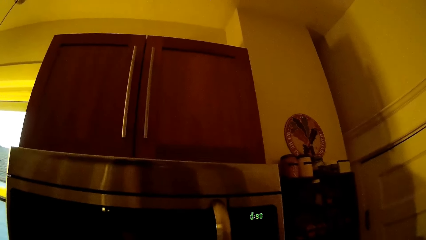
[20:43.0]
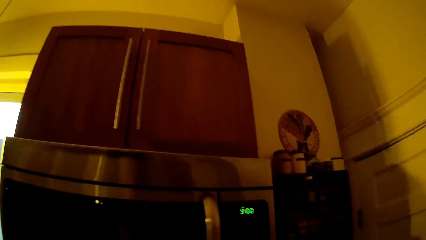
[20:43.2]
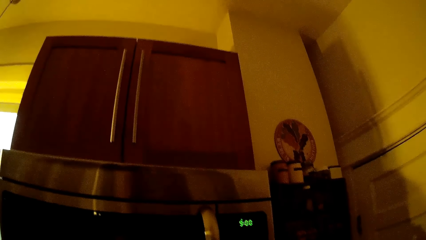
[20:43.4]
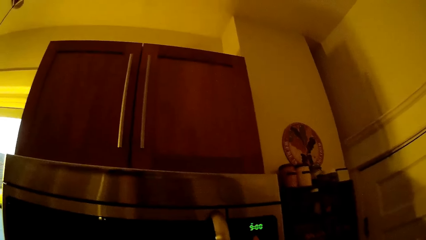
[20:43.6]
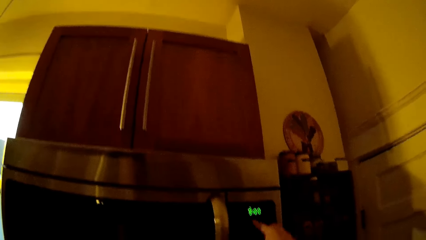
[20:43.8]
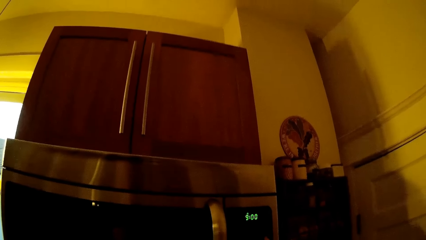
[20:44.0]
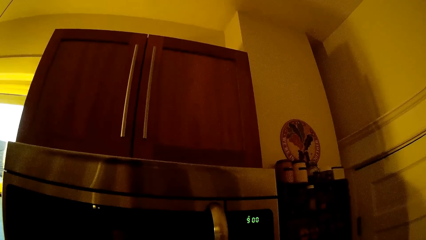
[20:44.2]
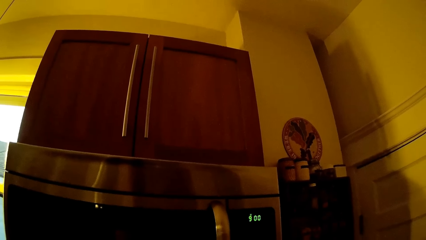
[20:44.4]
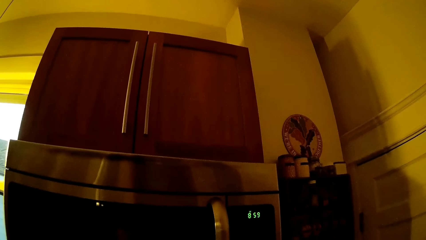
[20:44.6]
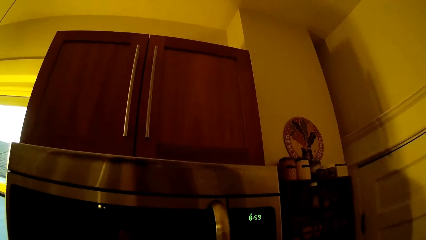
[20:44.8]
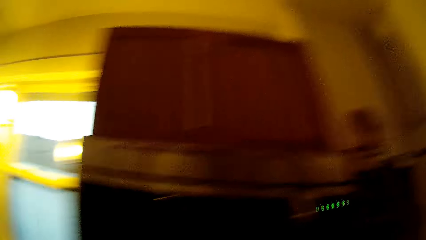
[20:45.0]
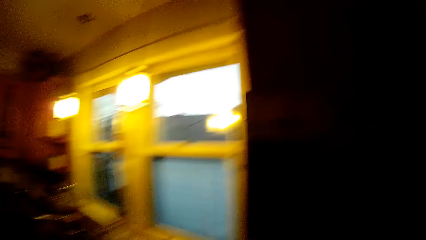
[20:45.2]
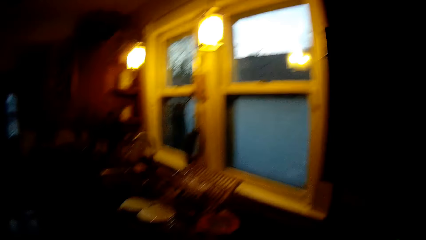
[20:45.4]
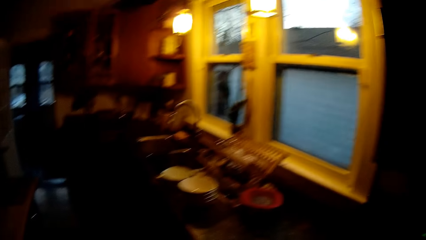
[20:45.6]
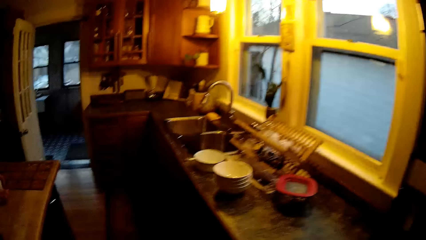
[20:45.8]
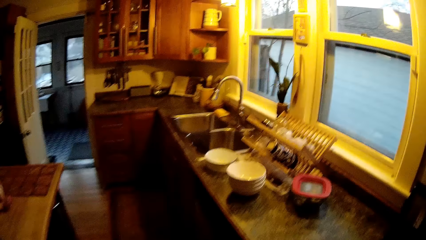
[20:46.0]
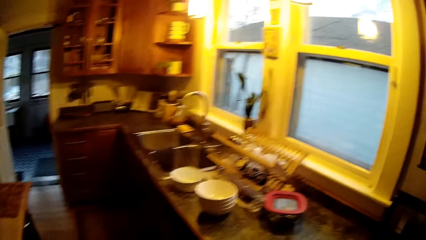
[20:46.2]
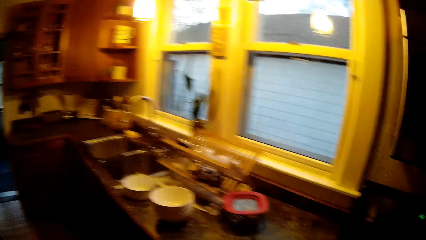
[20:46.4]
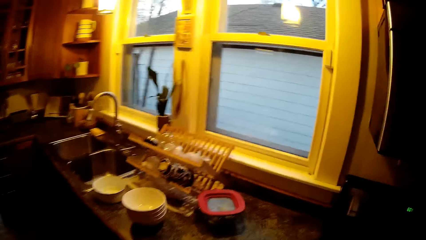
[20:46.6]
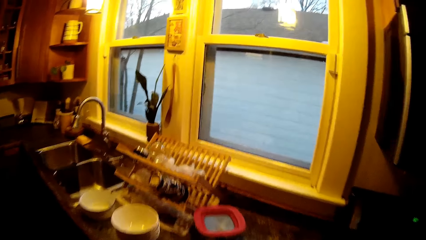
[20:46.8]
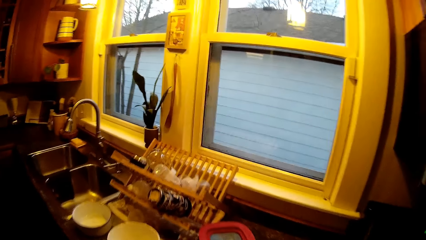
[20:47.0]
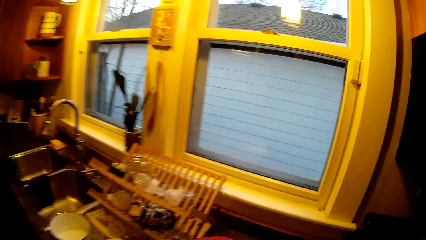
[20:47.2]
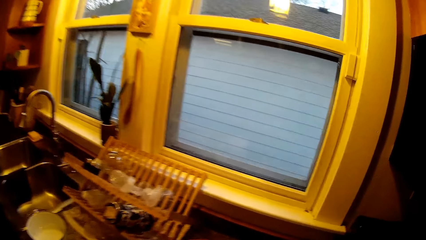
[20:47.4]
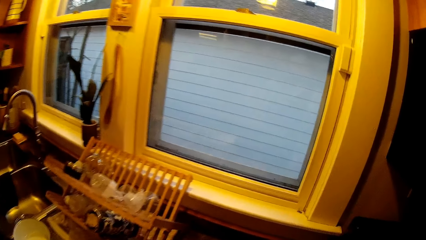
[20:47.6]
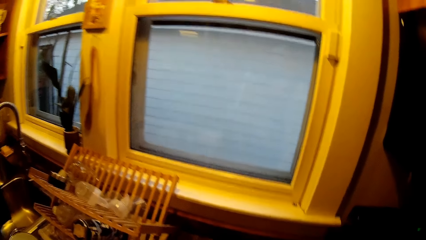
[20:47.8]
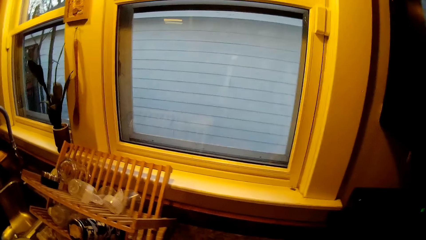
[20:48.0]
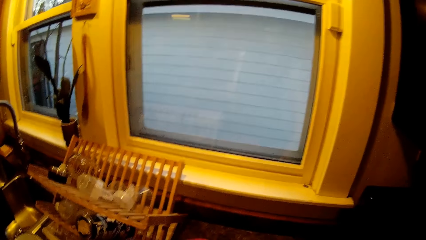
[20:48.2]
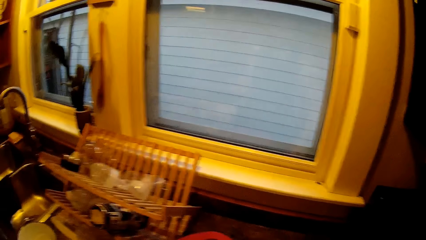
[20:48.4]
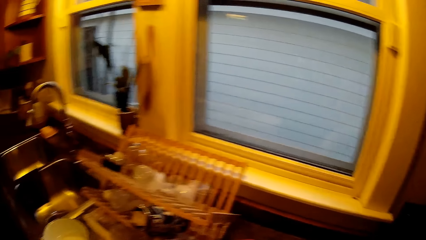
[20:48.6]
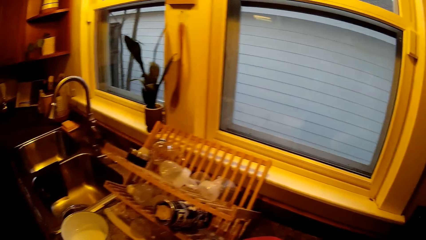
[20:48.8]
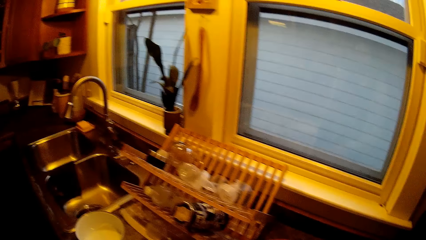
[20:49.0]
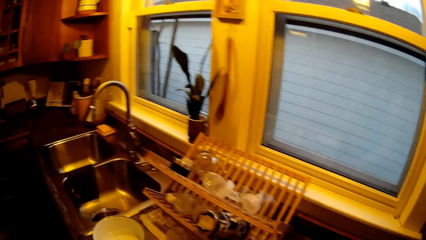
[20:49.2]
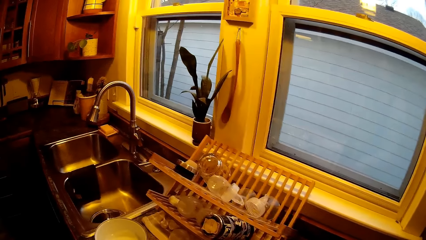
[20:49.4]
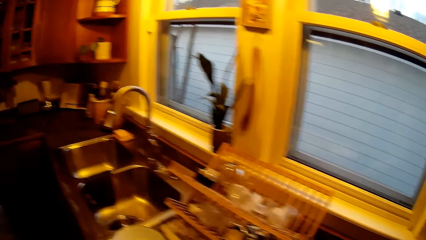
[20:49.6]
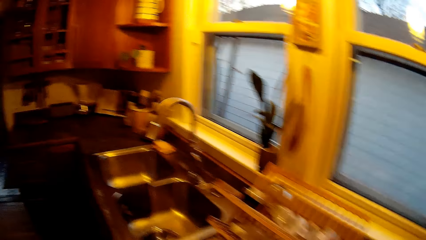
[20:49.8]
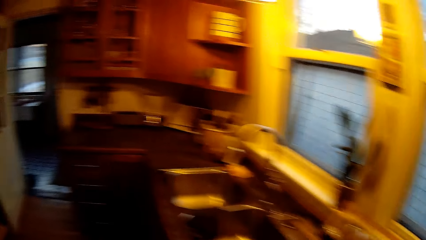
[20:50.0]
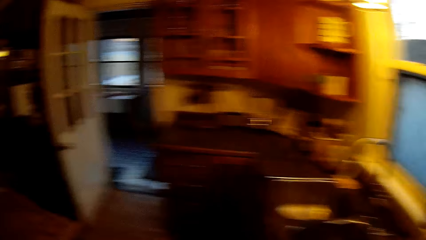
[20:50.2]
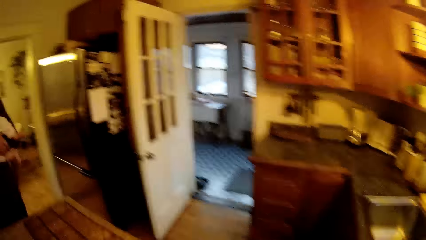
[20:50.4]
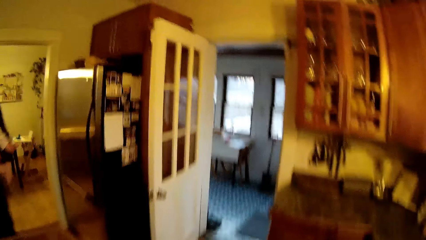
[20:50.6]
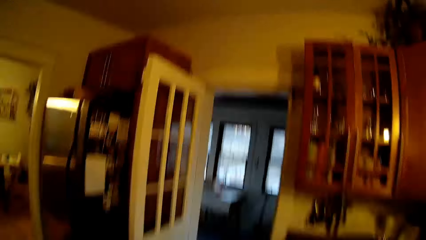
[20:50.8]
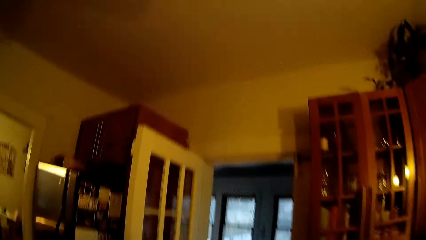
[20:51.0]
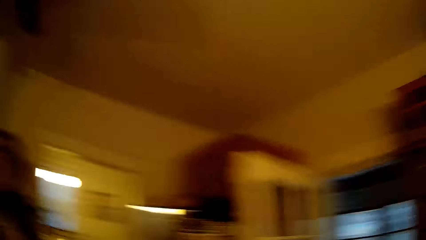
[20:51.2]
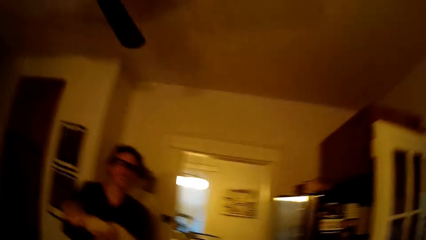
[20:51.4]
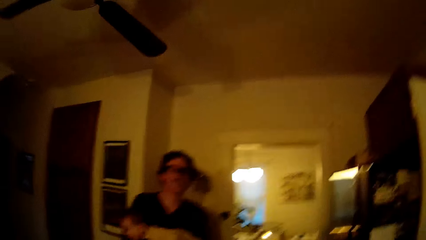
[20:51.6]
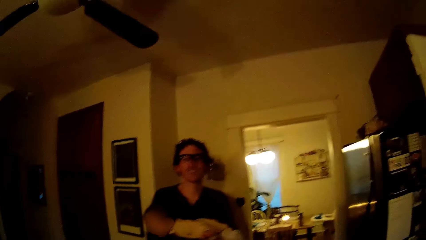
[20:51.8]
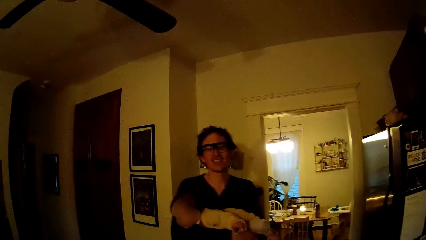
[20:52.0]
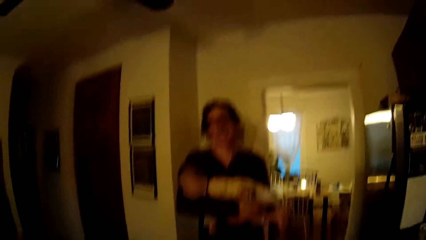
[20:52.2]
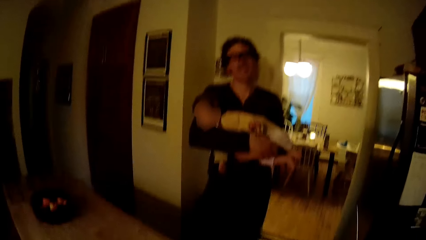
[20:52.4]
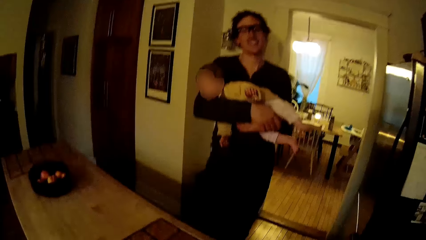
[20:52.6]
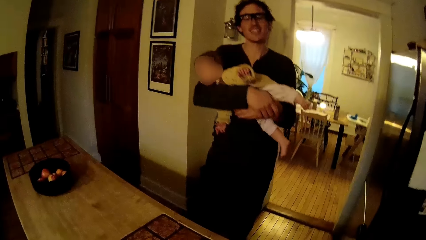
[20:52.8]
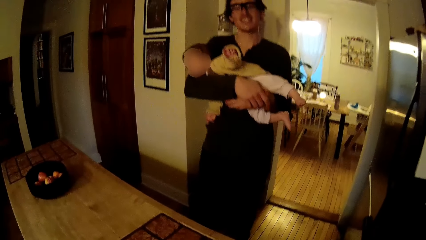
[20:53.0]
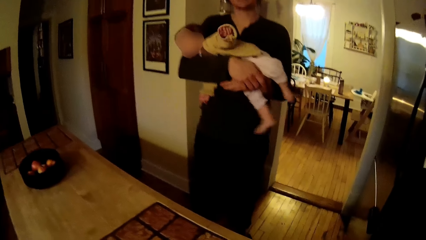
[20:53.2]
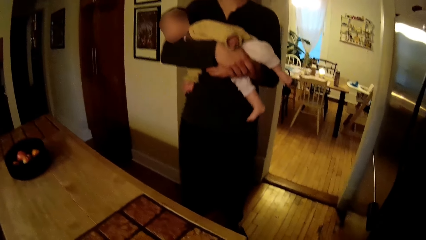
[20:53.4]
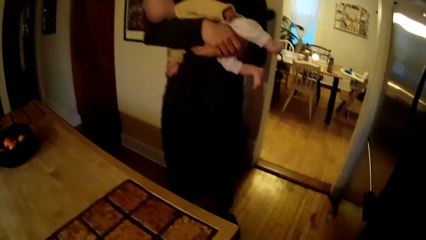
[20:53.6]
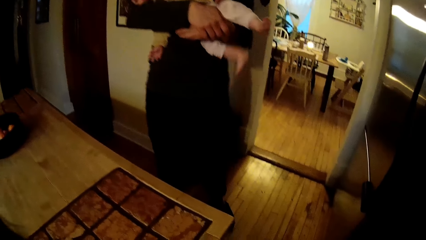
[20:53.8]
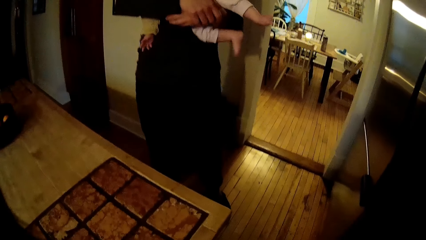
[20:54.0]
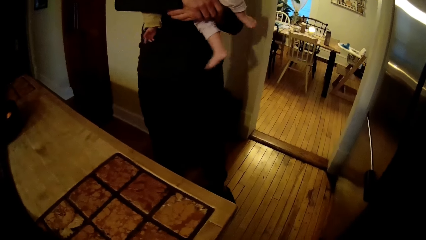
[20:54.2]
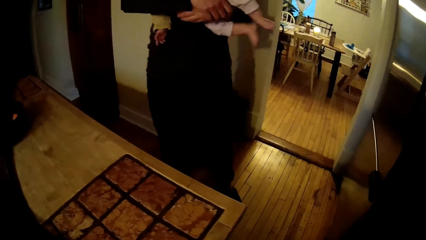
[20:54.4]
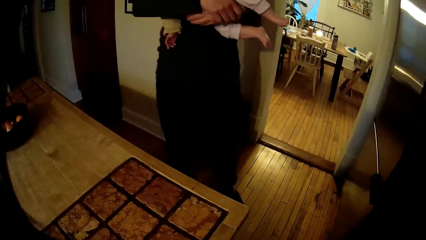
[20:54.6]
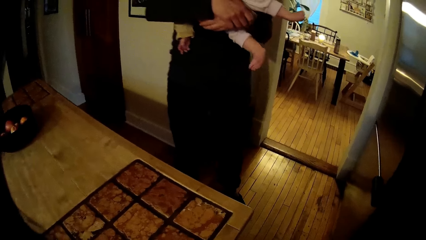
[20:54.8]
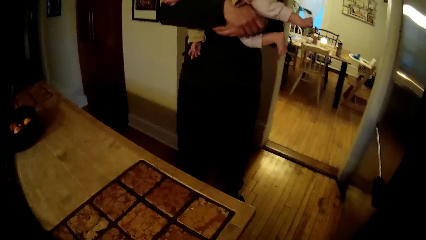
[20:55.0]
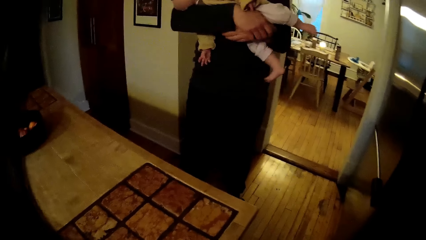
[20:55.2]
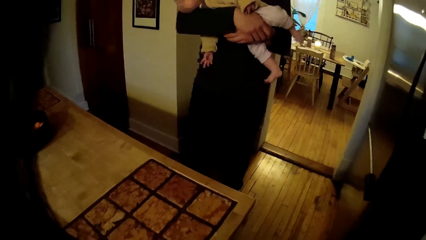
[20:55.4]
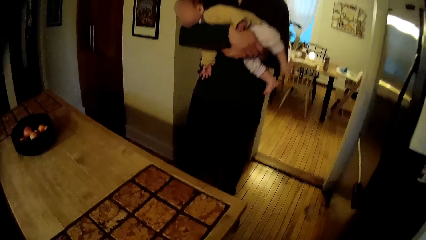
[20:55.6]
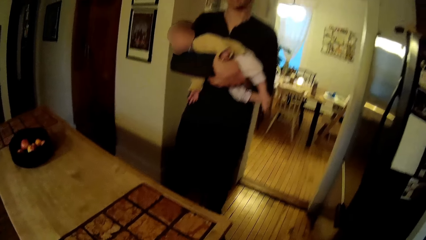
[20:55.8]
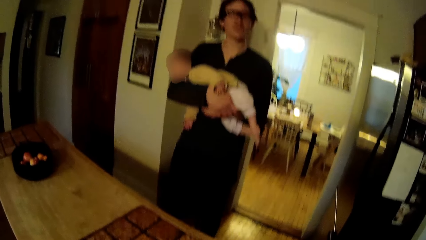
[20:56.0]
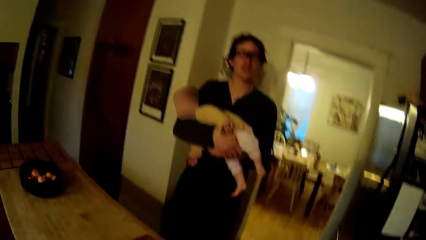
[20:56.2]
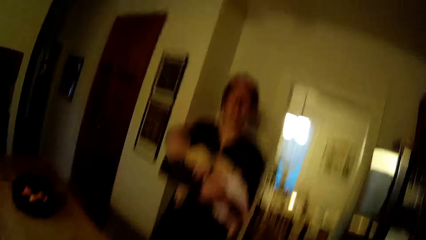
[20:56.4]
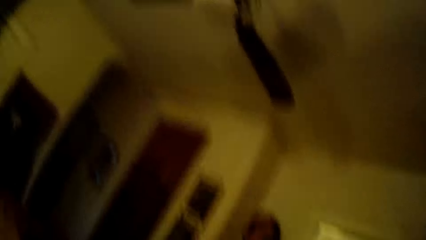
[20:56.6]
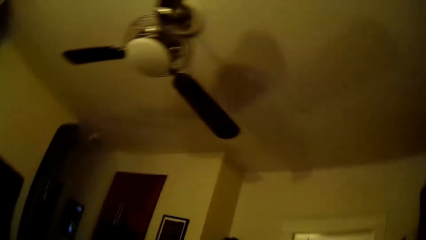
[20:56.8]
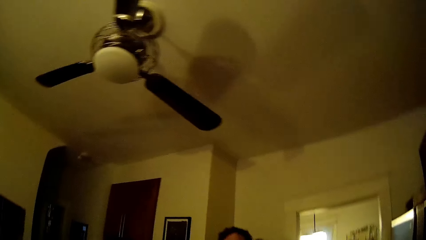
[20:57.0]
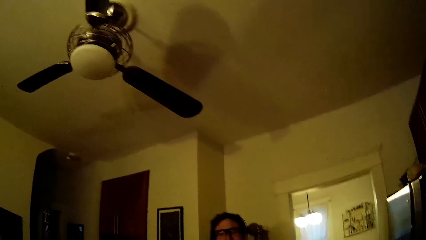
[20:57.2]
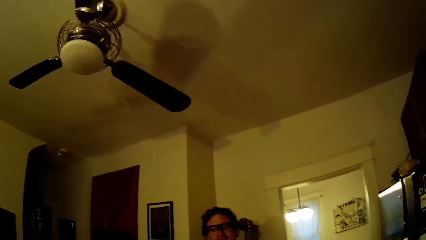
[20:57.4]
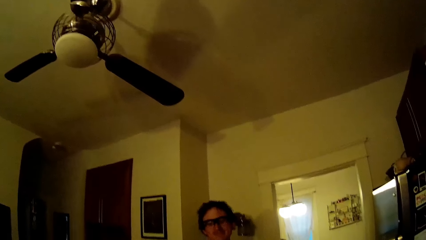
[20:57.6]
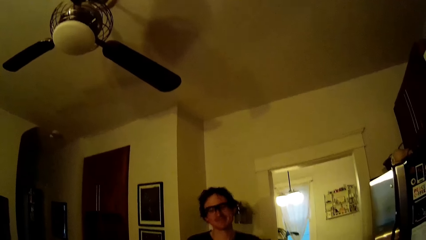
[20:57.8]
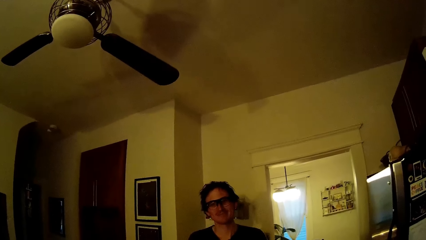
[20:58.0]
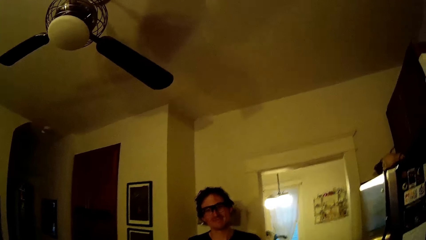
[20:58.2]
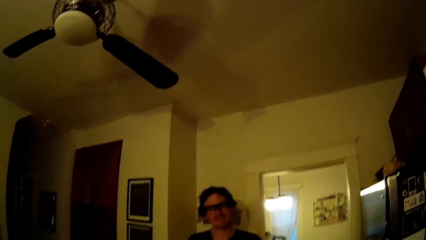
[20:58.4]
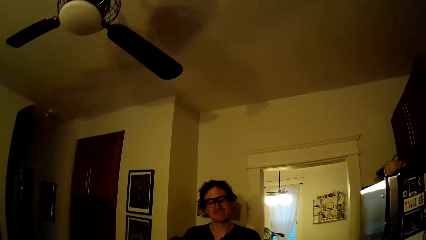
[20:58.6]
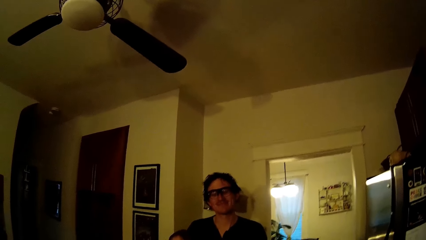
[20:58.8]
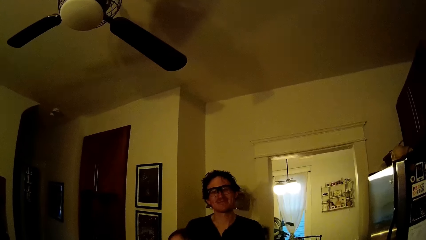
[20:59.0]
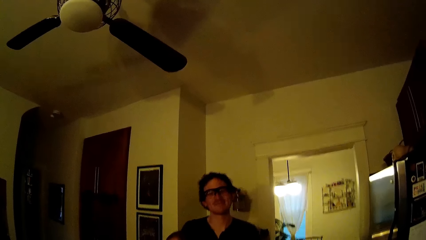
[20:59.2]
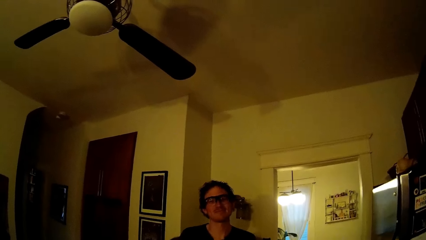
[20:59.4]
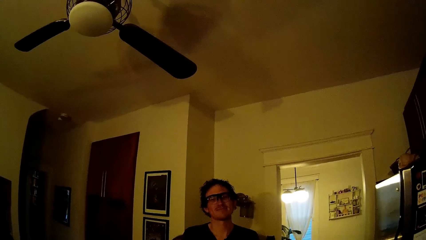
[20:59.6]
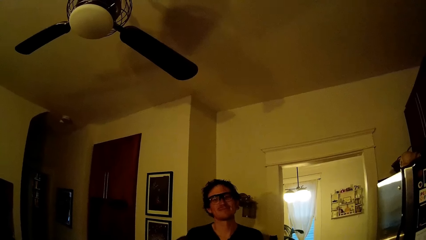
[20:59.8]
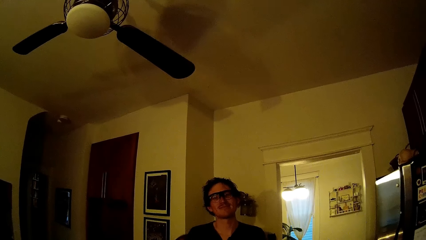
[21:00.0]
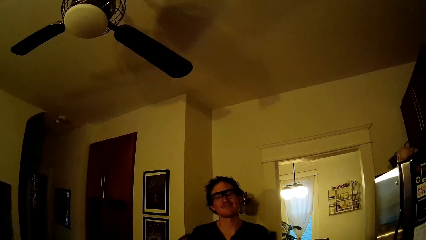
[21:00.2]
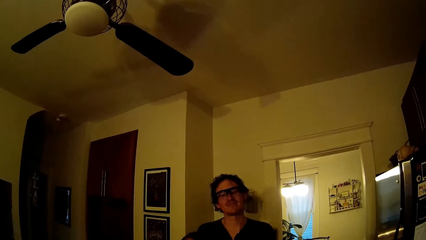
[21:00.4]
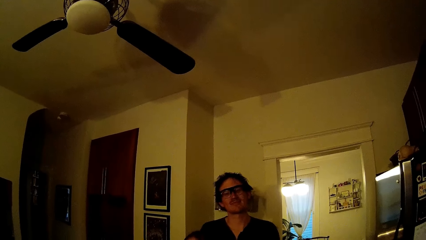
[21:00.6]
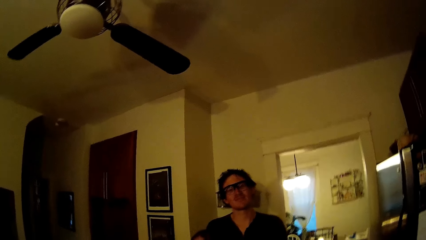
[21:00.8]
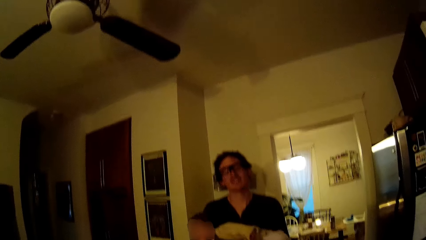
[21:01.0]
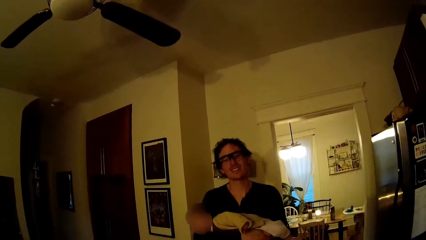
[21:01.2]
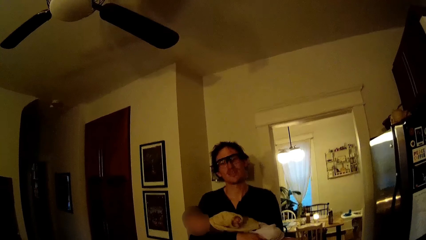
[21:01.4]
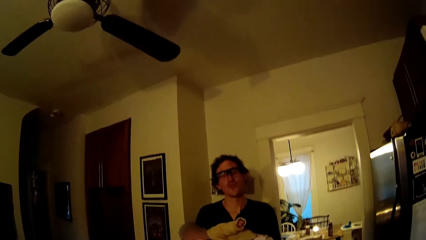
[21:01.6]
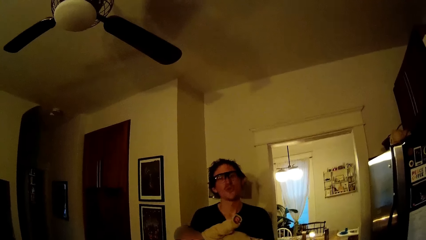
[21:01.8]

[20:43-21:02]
The camera wearer operates the microwave with her right hand. She walks around. She talks to a man.
